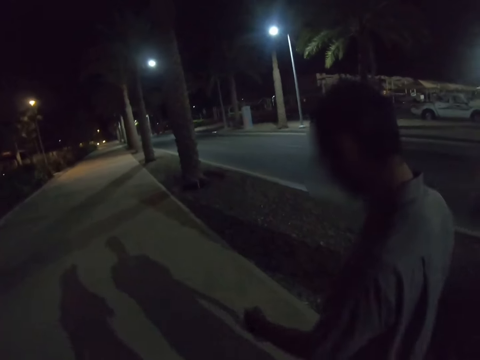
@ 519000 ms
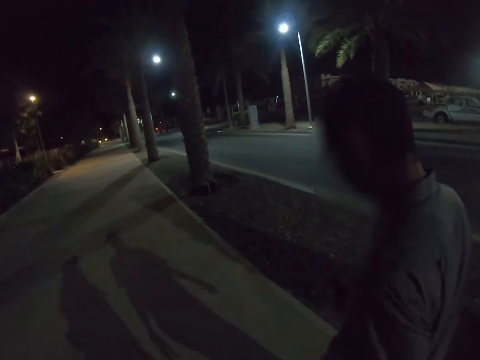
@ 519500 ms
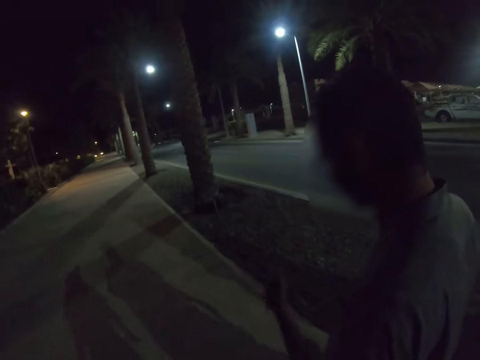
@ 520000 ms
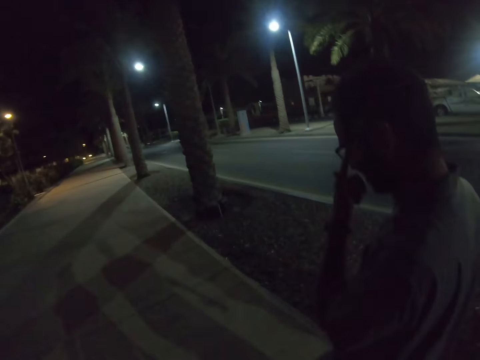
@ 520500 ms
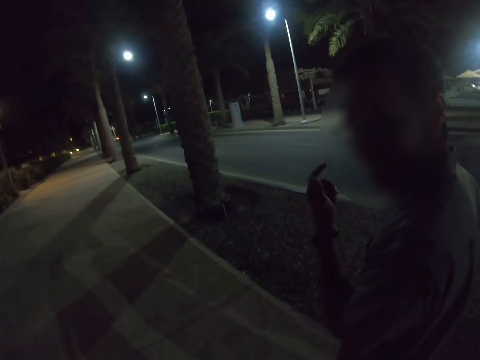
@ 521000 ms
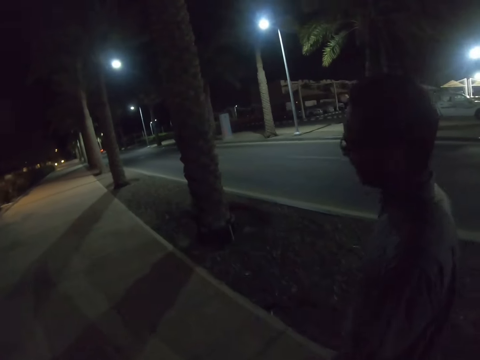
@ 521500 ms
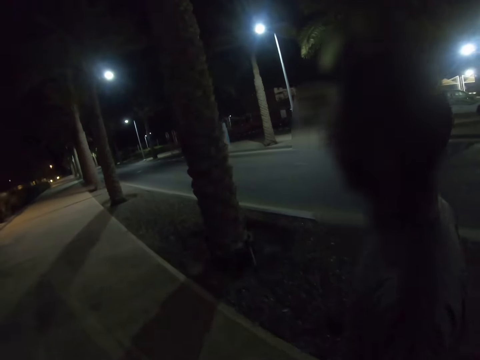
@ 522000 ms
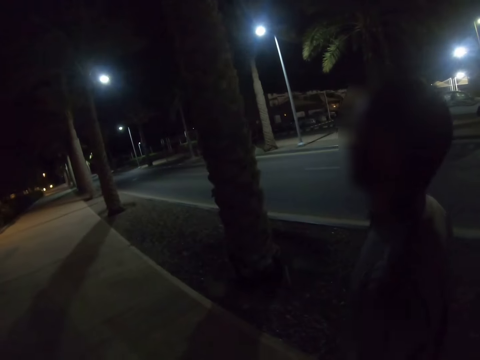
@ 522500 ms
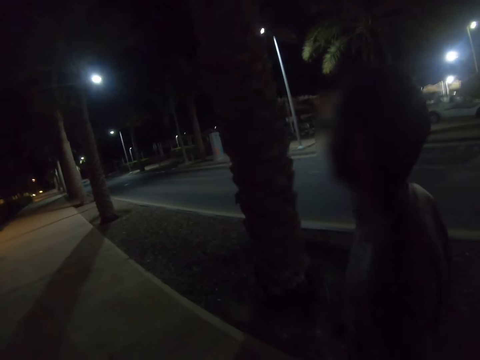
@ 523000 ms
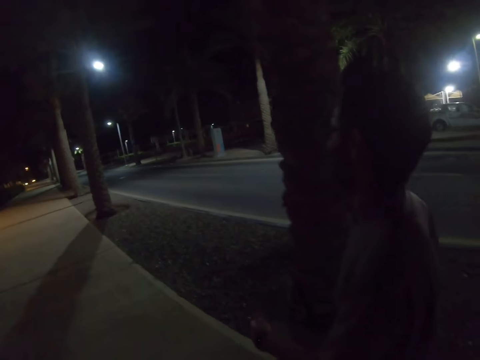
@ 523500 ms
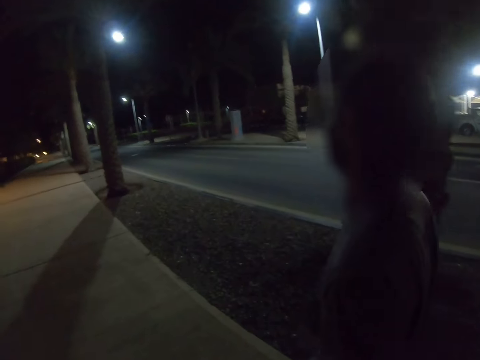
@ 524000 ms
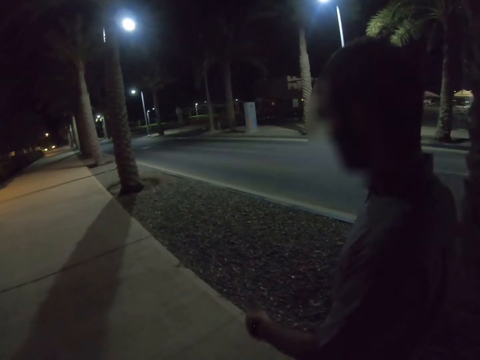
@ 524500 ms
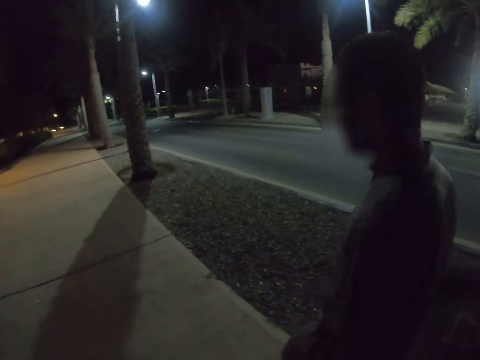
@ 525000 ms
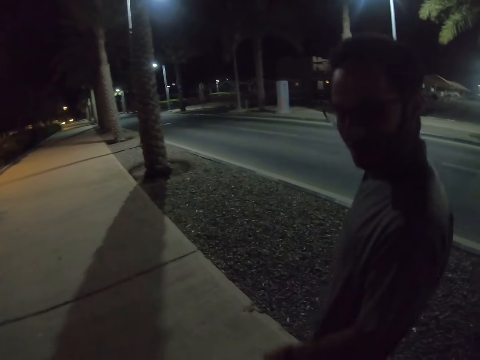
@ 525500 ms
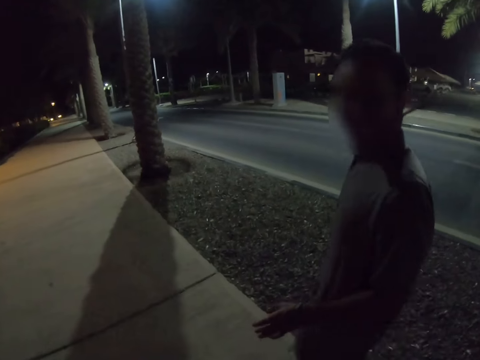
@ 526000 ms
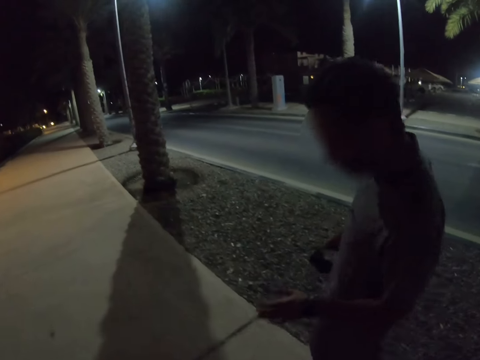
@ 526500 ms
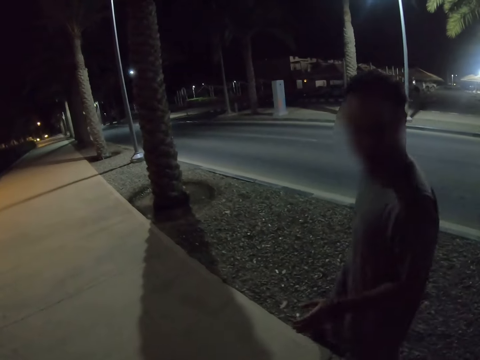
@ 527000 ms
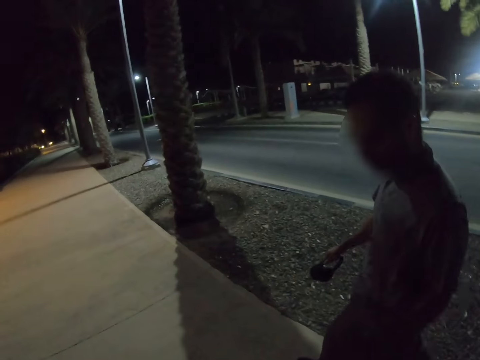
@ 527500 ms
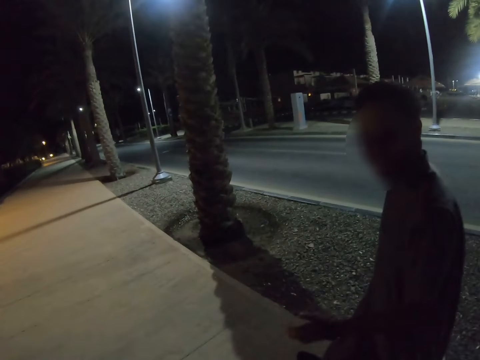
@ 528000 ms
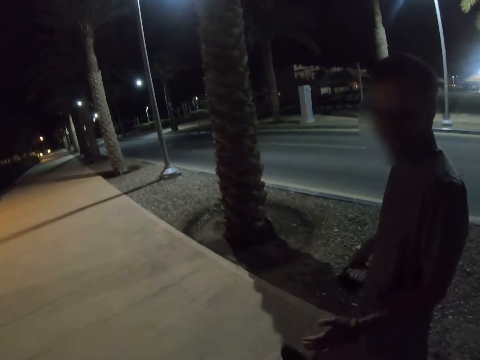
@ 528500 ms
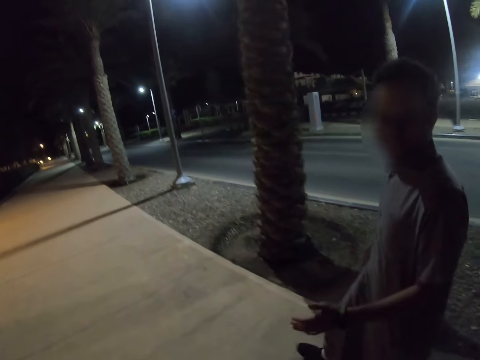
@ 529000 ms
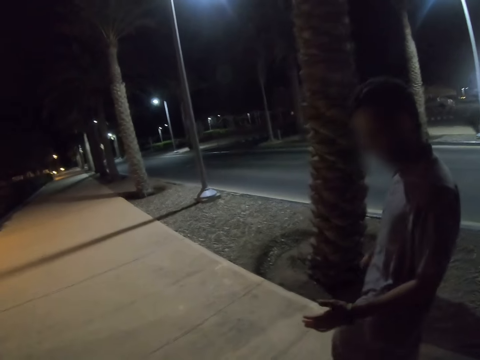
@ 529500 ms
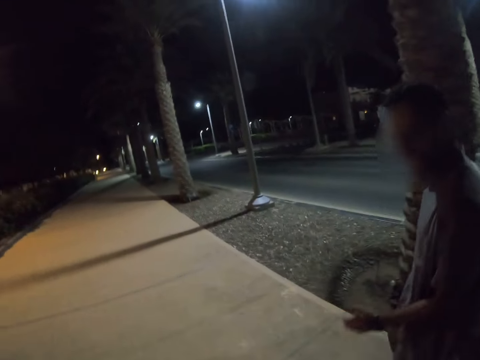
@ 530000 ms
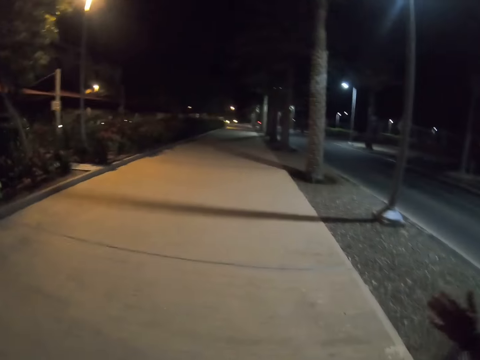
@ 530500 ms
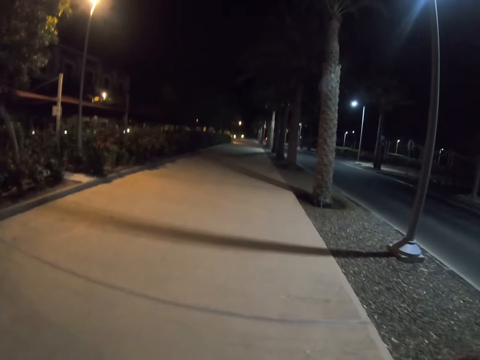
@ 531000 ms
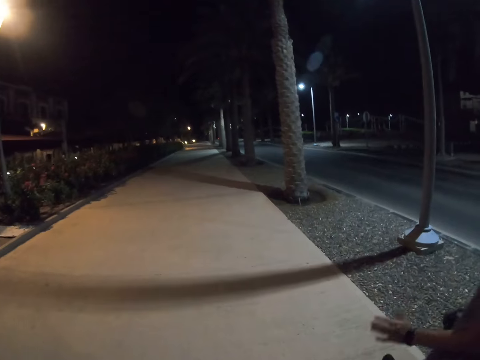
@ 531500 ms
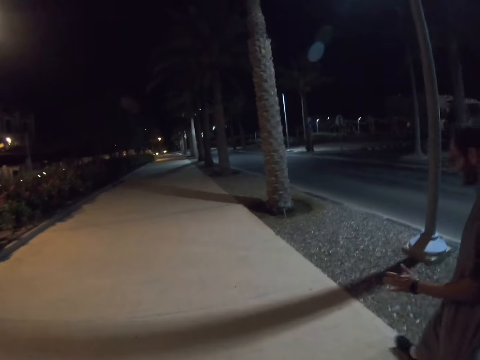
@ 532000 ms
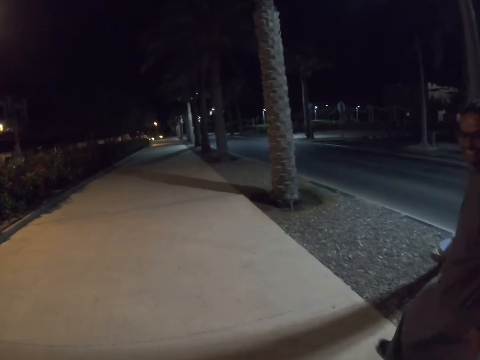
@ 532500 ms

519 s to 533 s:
A man touches the face. The man pushes the glasses. The camera wearer walks with the man on the road and talks with the man on the road. The man converses with the camera wearer.
